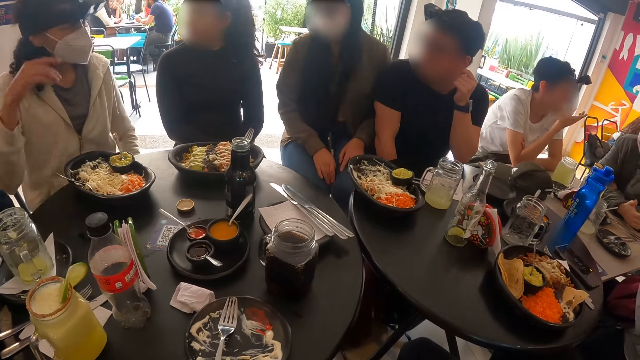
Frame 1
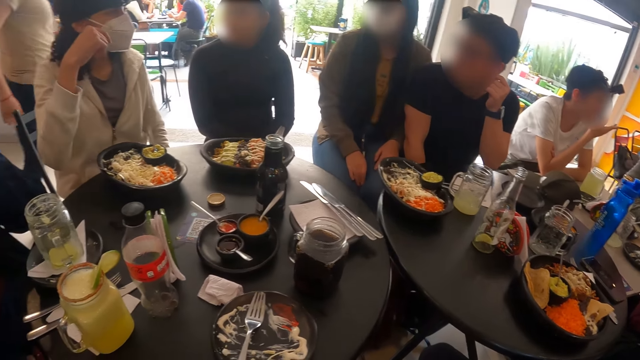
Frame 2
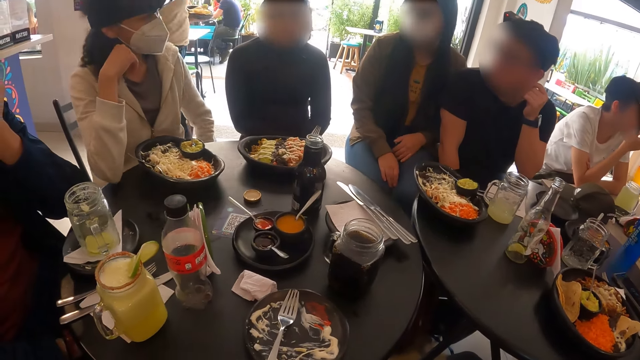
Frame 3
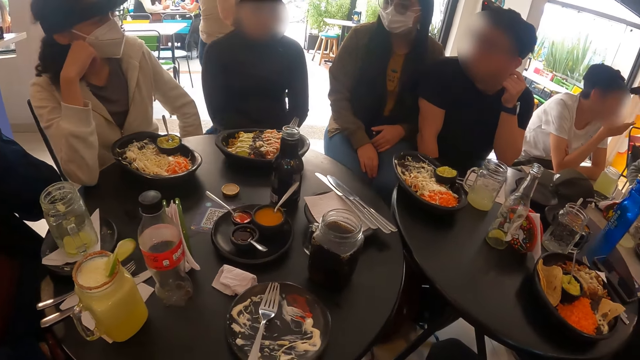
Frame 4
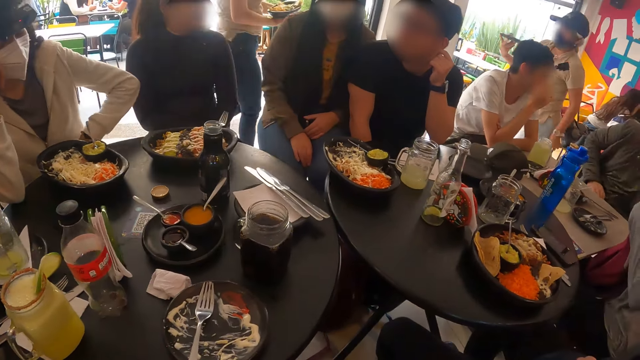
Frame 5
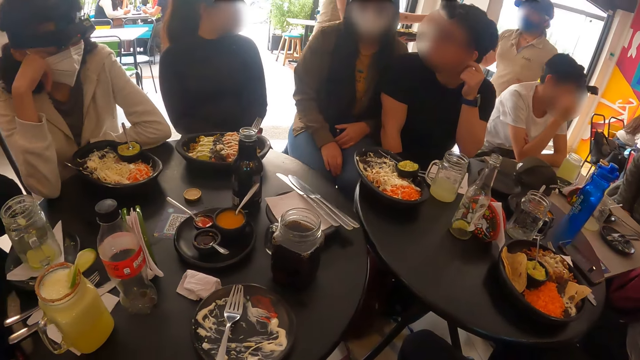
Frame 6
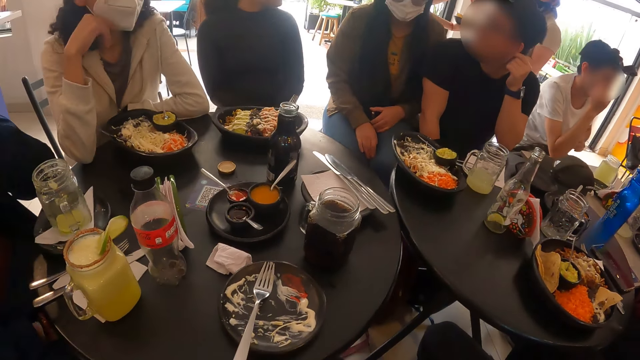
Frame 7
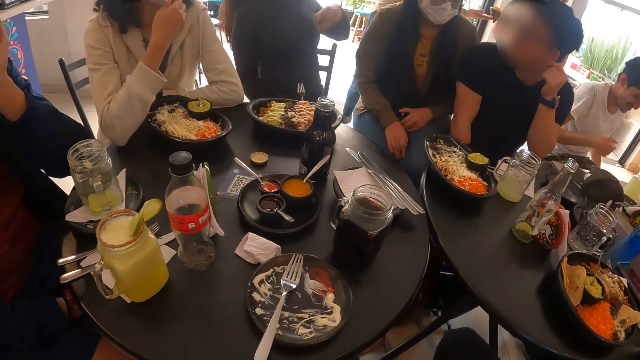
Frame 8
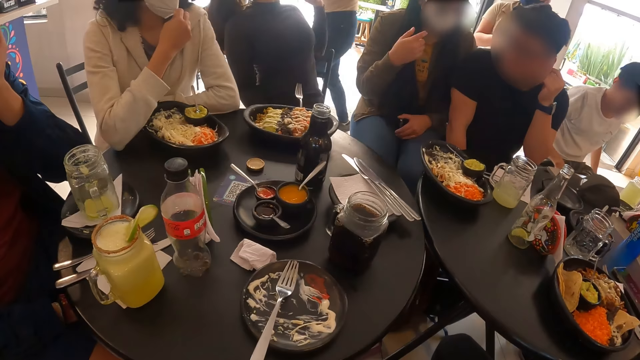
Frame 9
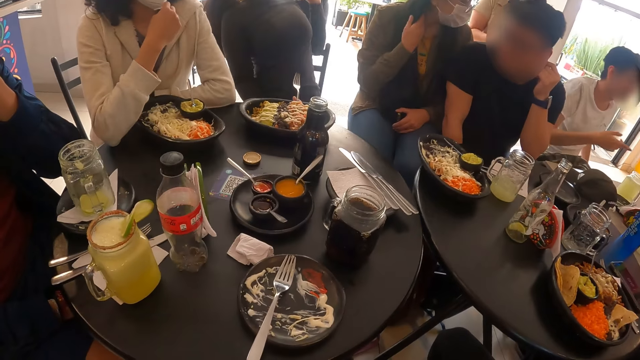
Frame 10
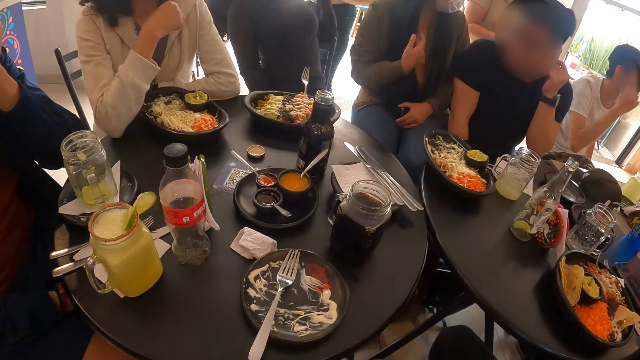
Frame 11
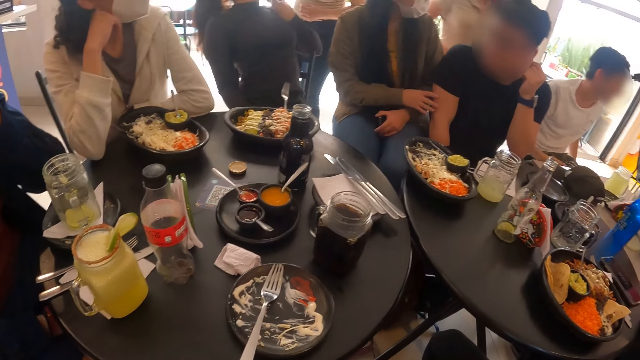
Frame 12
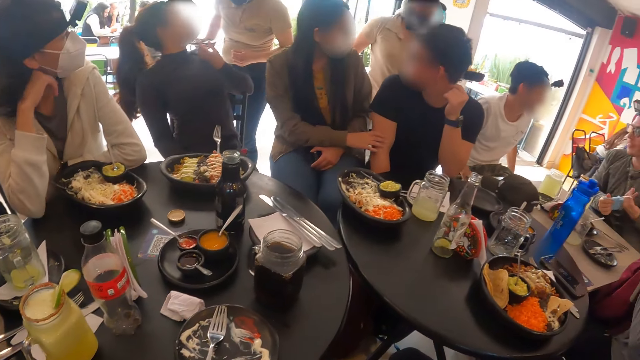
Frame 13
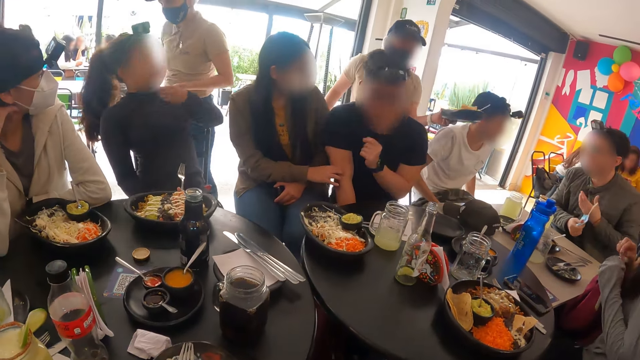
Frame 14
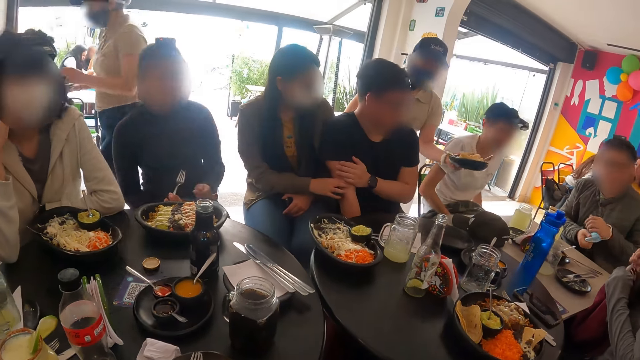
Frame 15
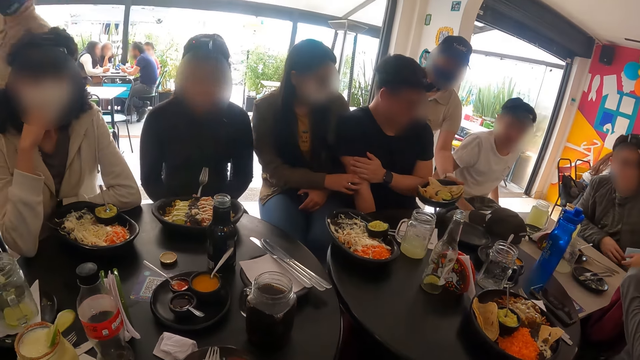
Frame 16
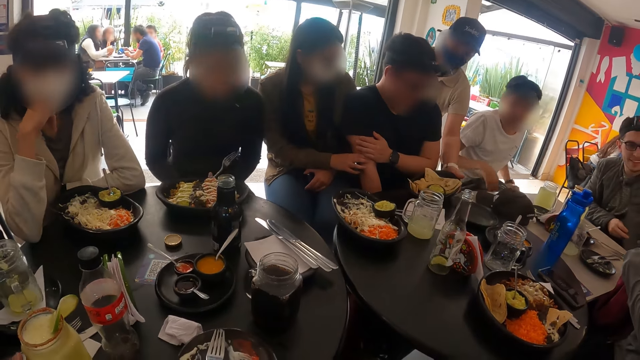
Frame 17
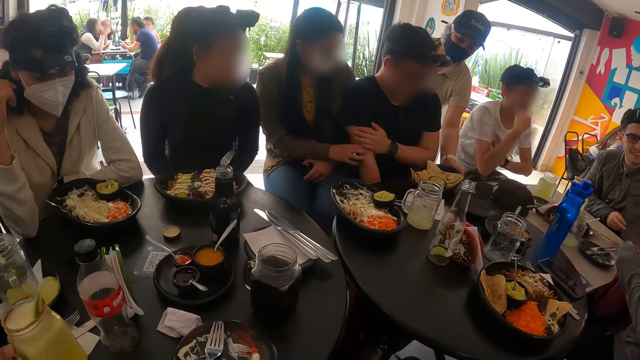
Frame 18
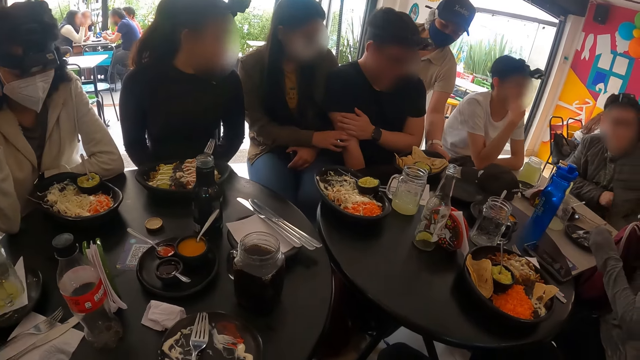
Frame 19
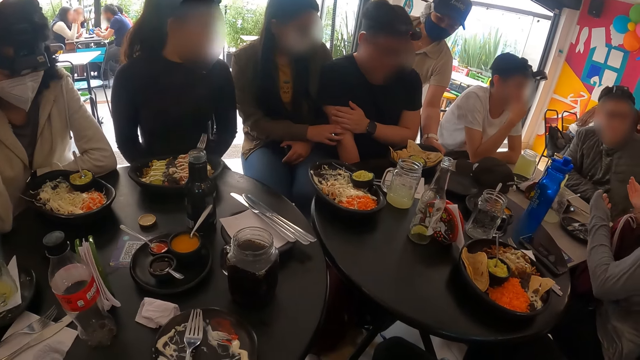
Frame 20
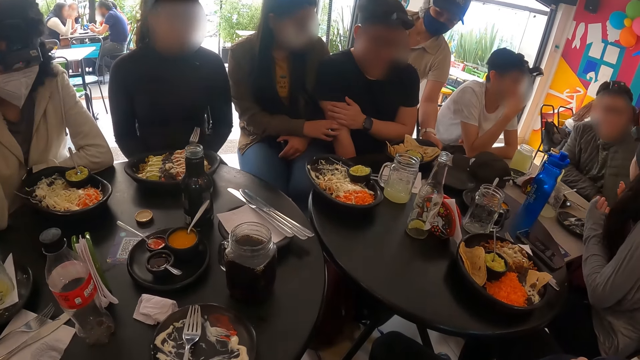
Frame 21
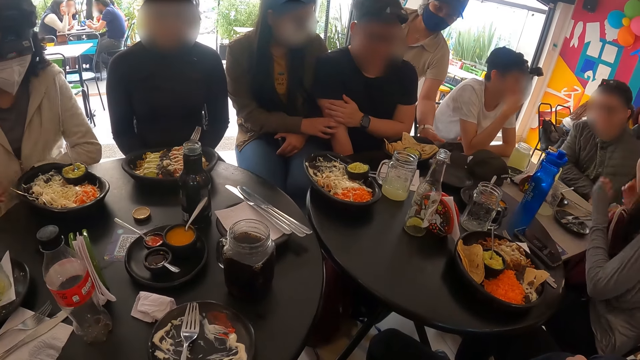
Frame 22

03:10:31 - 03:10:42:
The woman places a plate of waffles on the table with her left hand.

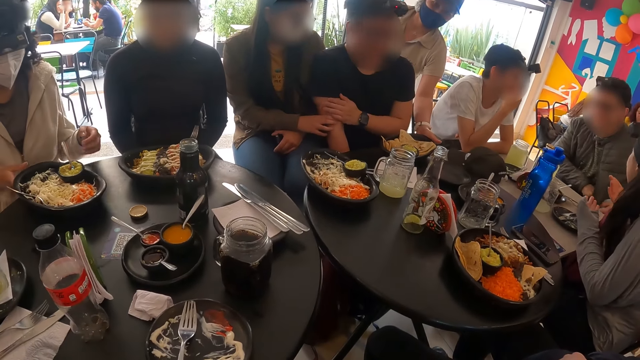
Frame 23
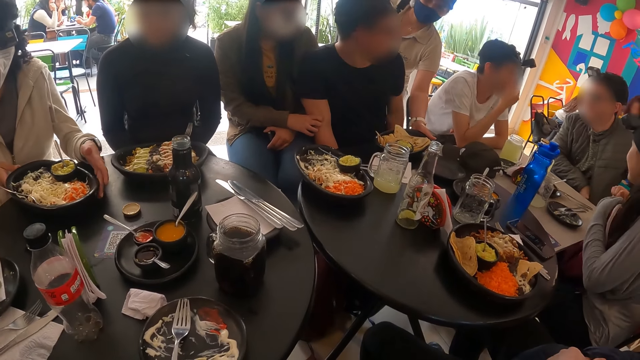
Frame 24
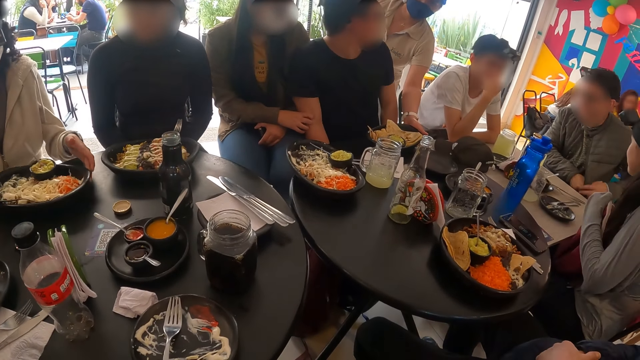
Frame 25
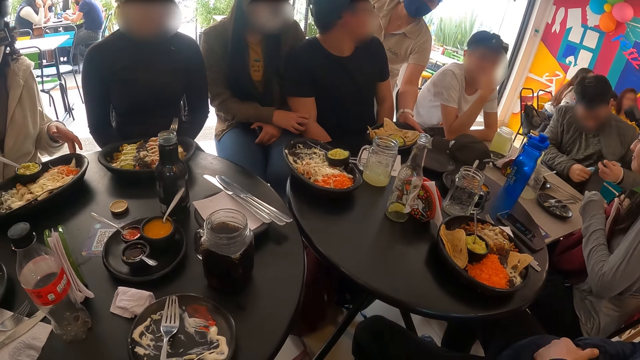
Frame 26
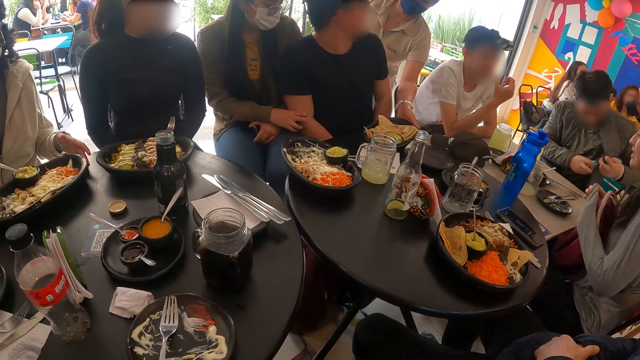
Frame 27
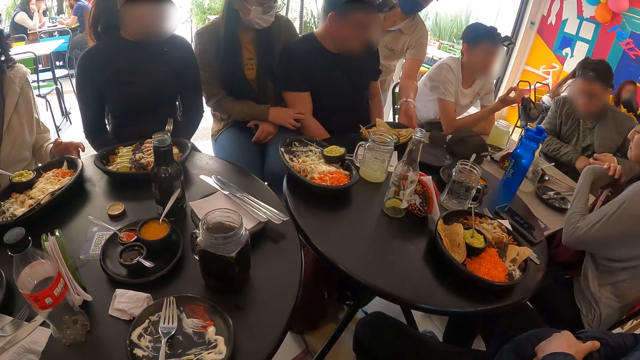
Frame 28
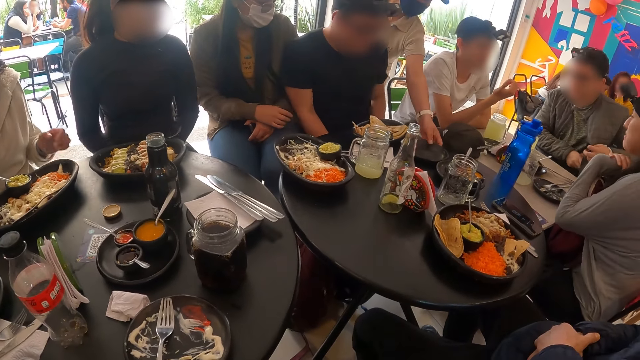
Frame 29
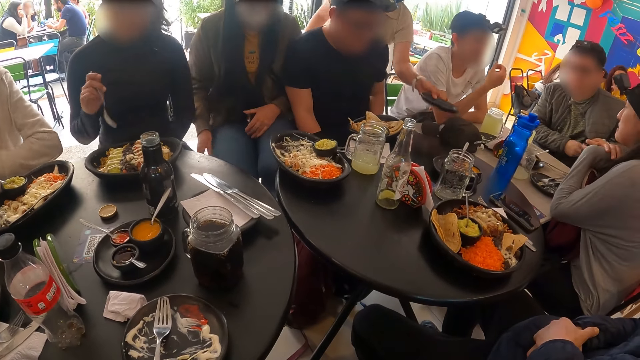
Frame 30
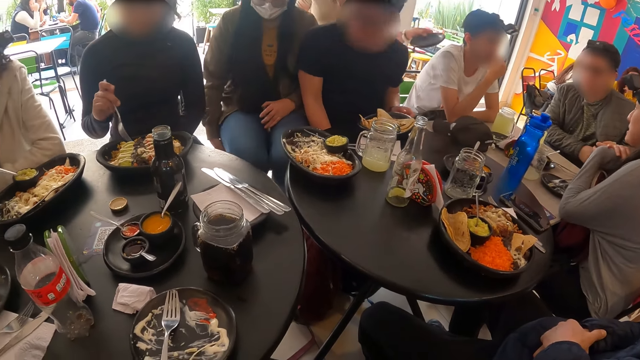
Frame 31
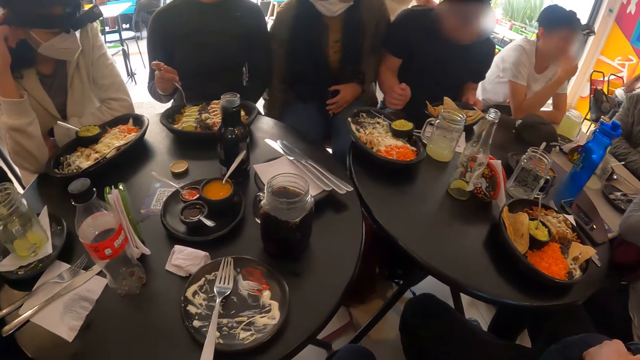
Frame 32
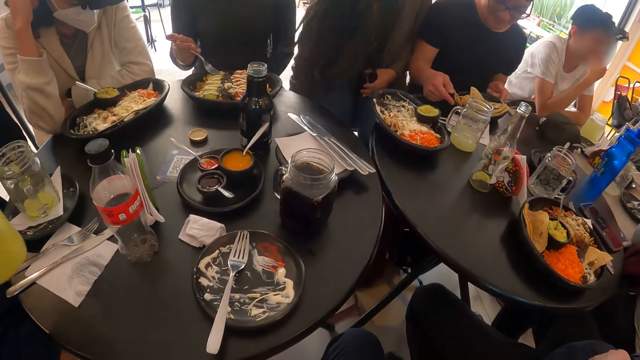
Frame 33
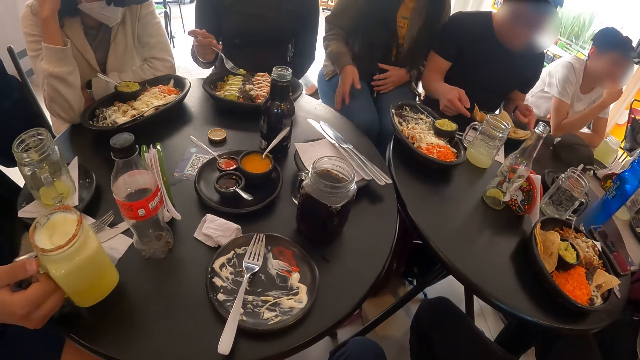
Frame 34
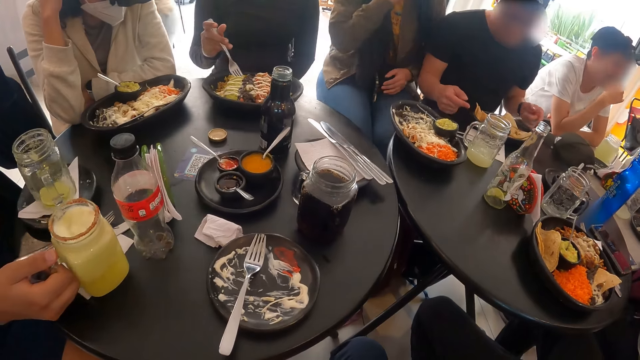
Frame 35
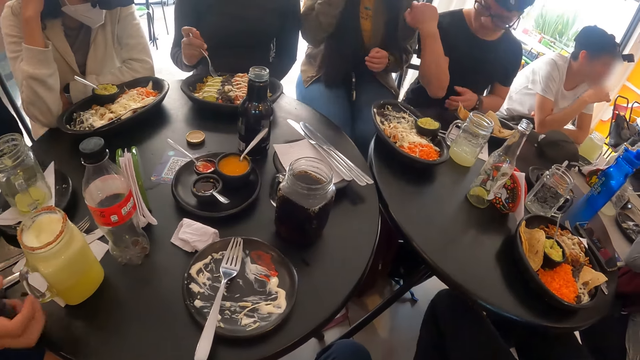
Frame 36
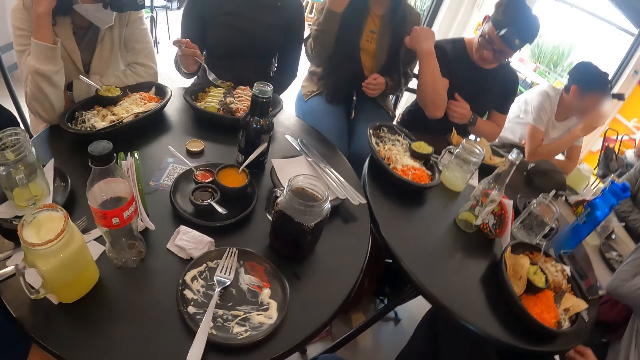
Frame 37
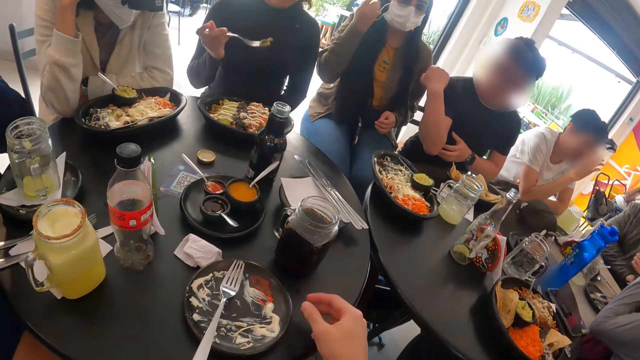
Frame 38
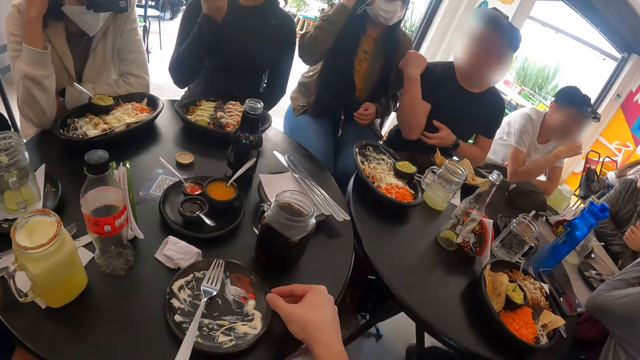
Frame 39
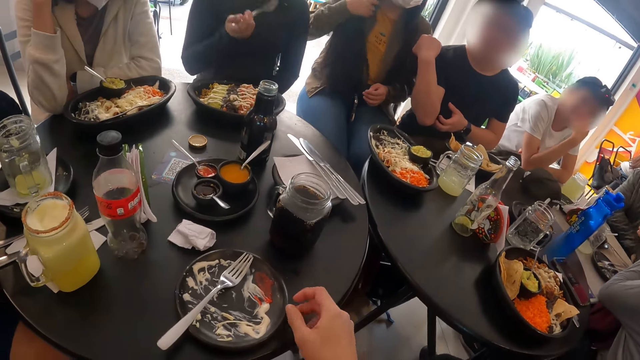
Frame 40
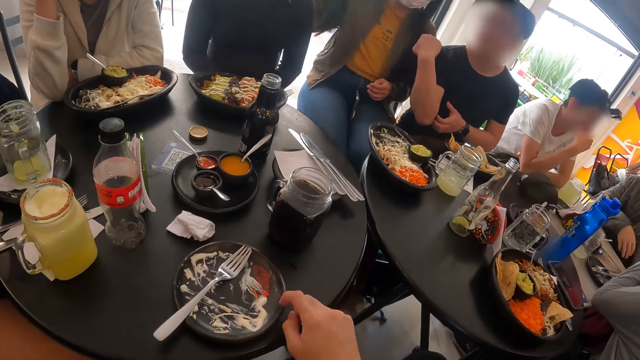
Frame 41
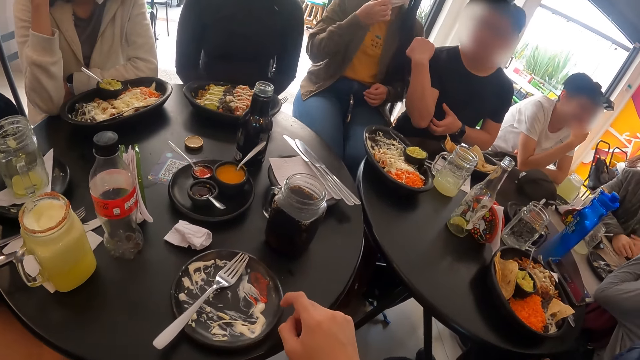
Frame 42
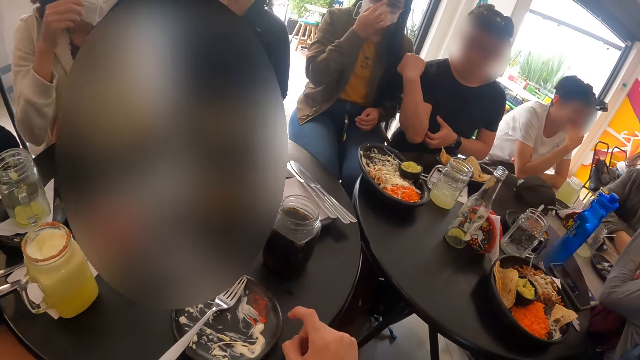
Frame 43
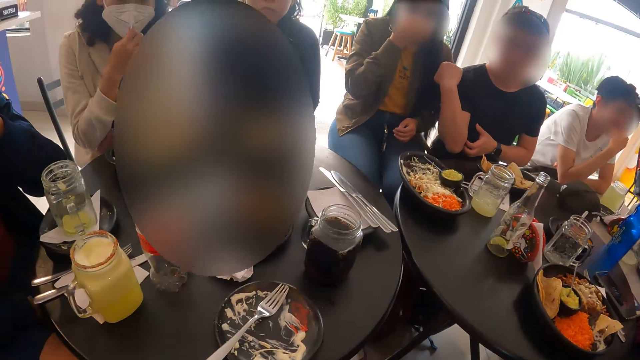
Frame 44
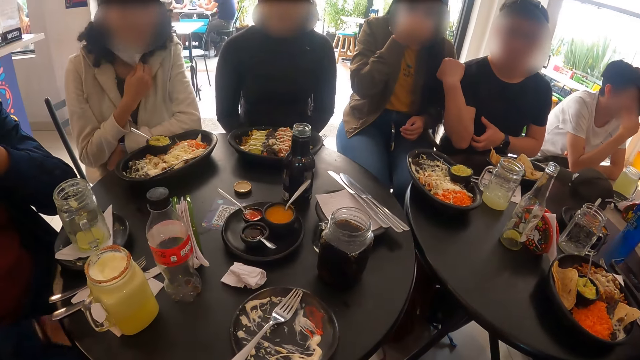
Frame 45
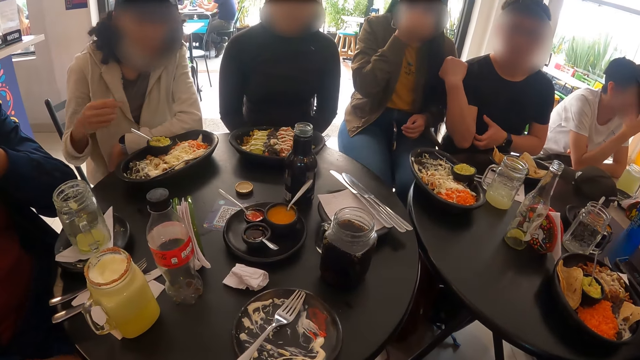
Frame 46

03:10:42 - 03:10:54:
A person touches a plate. A woman picks an empty plate from the table with her left hand. A man places a jar of pineapple juice on the table with his right hand. The camera wearer touches the plate. Another person eats.
